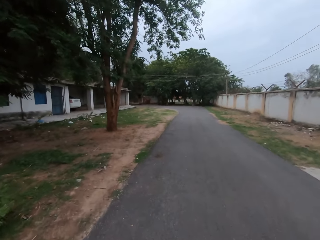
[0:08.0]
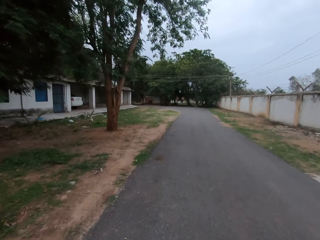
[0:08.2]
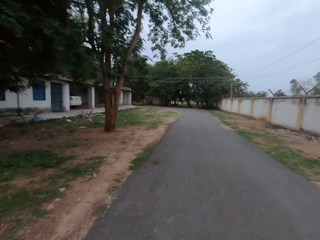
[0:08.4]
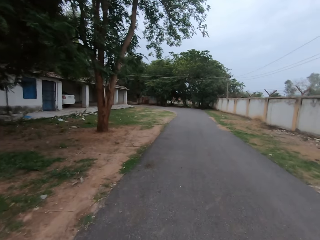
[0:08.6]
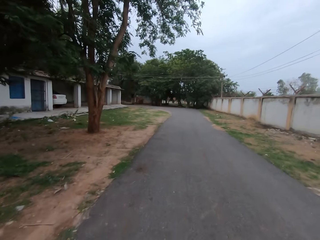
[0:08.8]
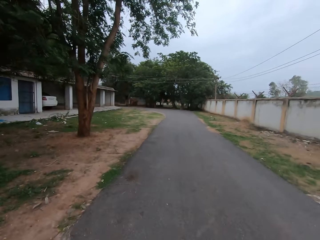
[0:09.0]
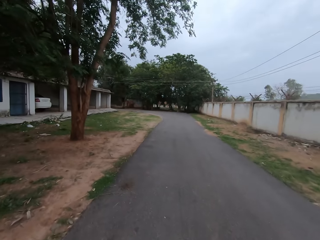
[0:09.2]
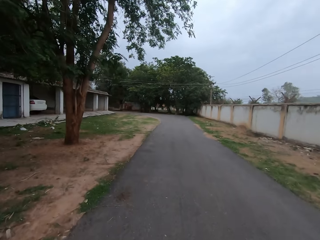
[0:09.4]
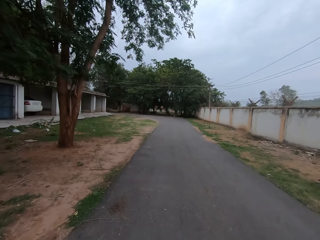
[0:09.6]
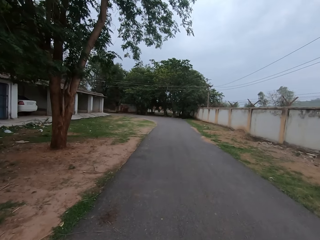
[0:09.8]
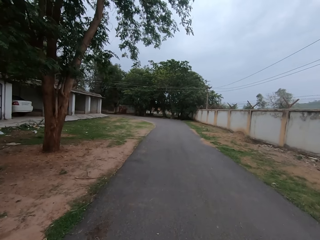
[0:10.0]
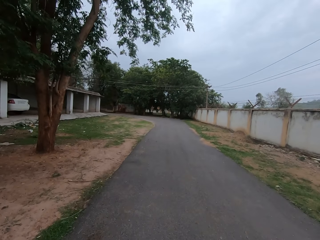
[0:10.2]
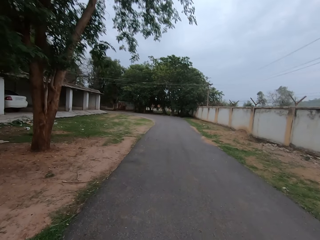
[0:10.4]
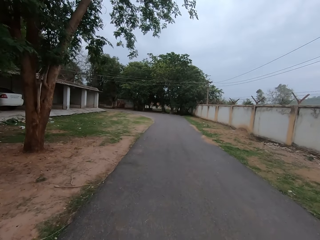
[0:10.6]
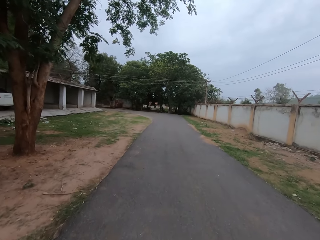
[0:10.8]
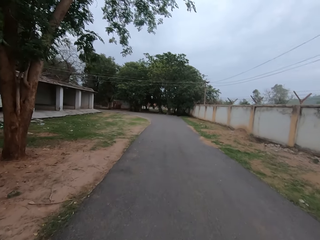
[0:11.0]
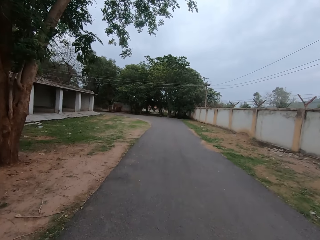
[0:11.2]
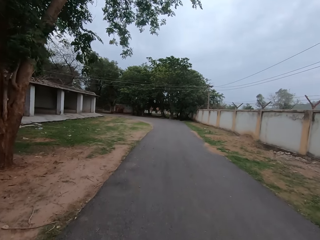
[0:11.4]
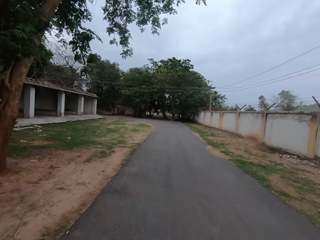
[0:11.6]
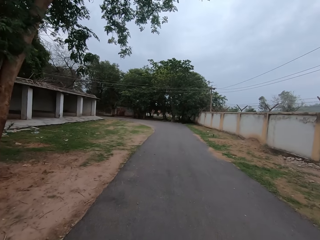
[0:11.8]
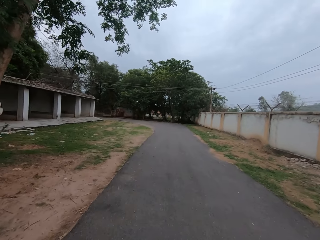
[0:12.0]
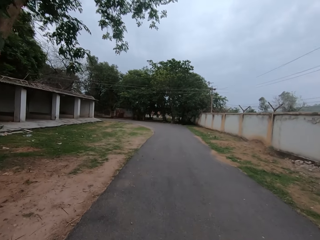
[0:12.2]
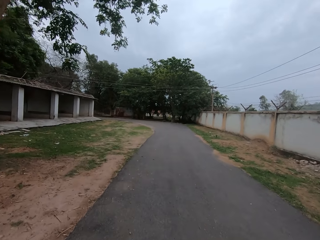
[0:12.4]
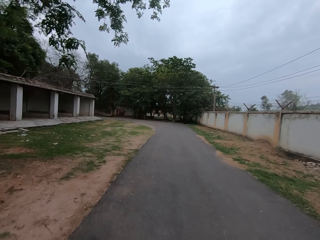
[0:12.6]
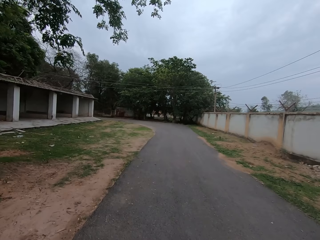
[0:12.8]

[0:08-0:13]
The camera wearer walks along the road with a woman.

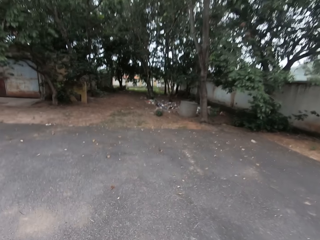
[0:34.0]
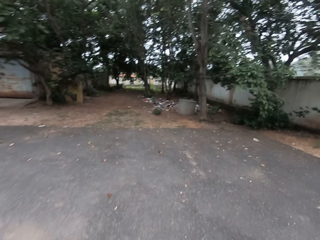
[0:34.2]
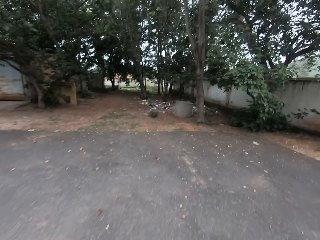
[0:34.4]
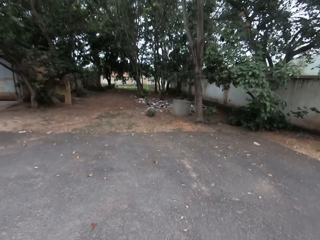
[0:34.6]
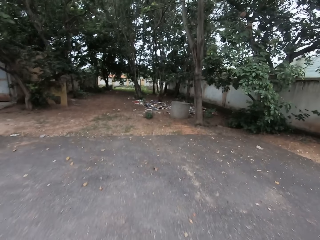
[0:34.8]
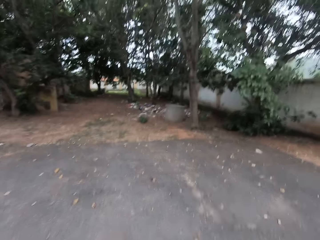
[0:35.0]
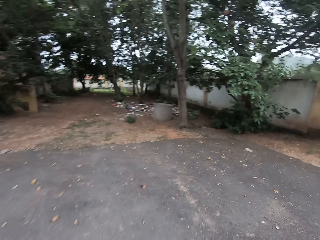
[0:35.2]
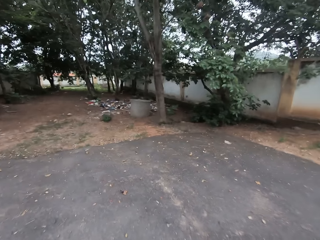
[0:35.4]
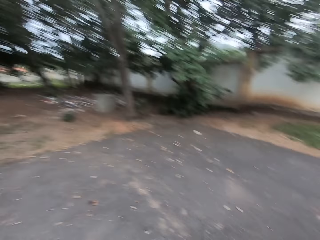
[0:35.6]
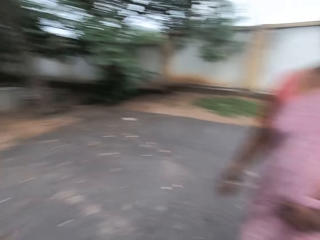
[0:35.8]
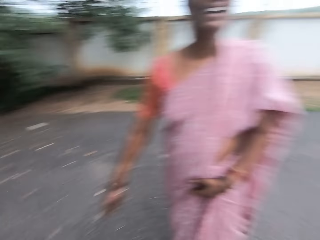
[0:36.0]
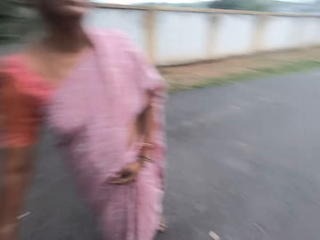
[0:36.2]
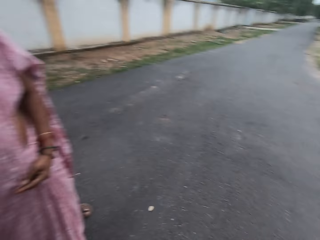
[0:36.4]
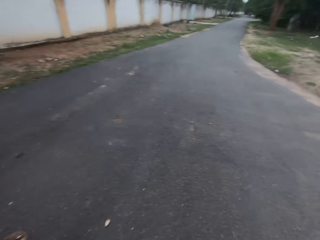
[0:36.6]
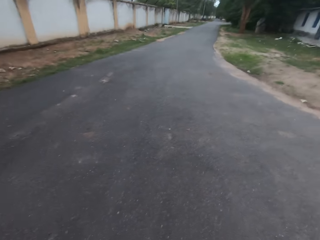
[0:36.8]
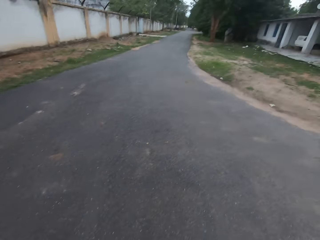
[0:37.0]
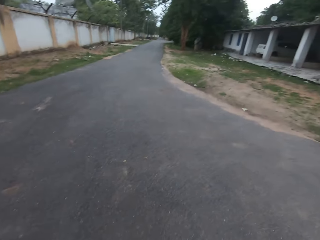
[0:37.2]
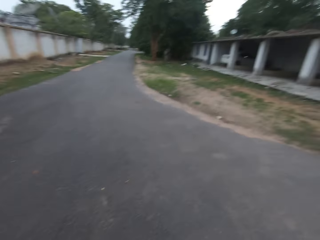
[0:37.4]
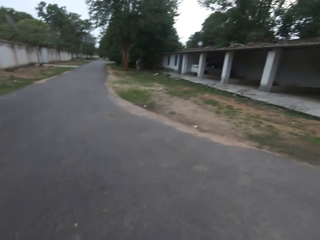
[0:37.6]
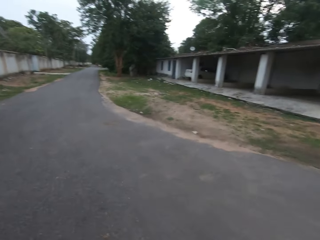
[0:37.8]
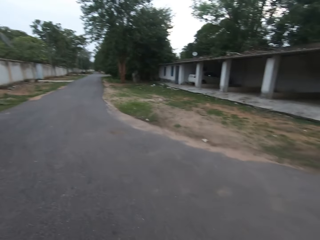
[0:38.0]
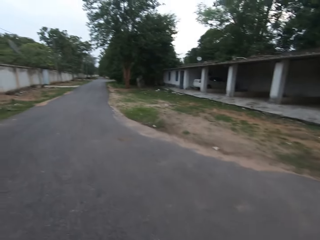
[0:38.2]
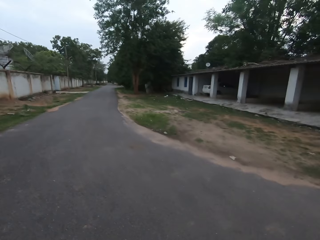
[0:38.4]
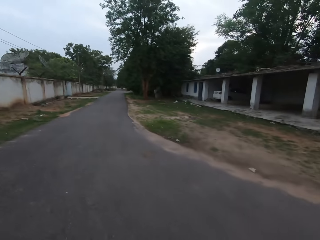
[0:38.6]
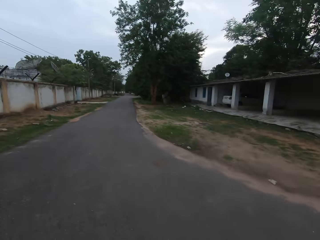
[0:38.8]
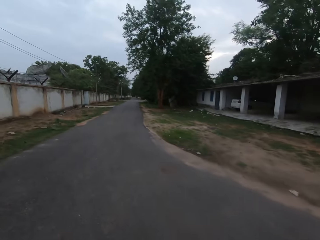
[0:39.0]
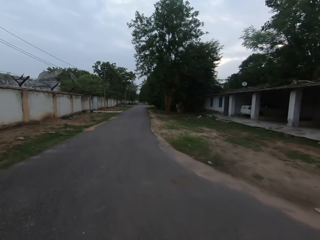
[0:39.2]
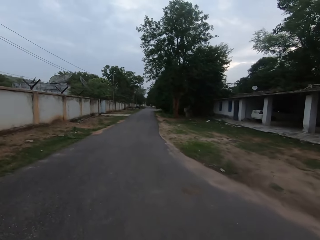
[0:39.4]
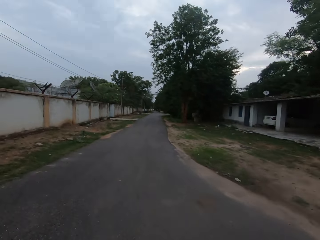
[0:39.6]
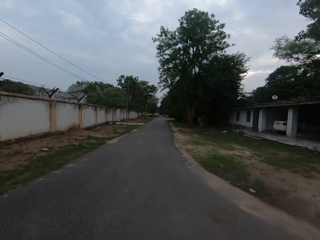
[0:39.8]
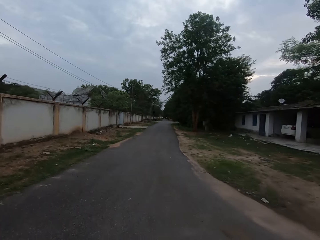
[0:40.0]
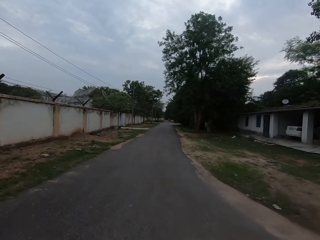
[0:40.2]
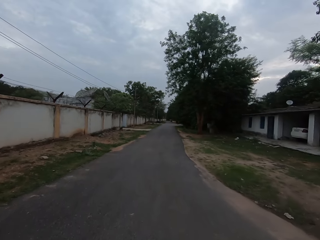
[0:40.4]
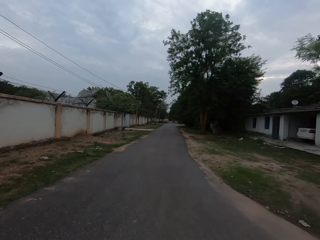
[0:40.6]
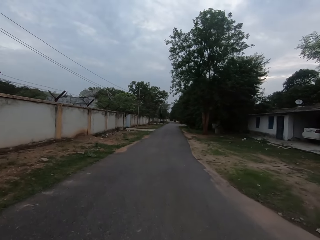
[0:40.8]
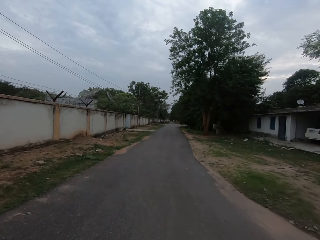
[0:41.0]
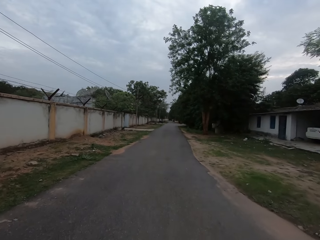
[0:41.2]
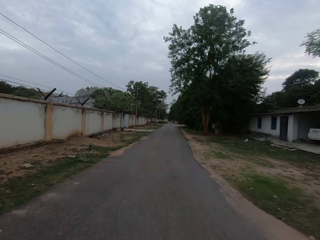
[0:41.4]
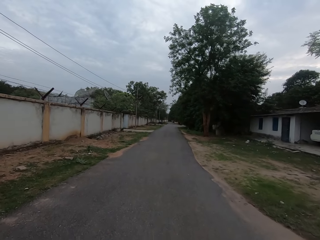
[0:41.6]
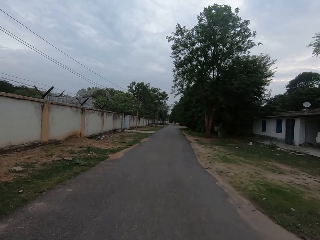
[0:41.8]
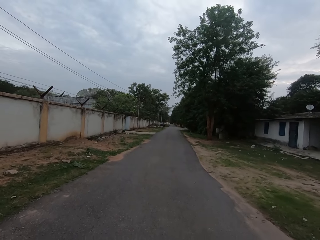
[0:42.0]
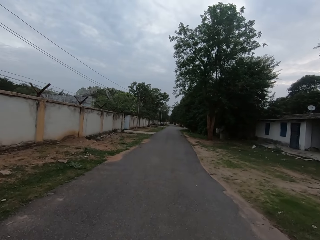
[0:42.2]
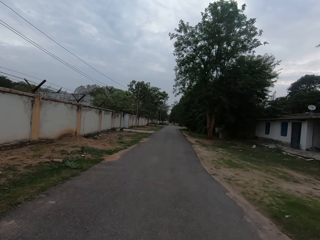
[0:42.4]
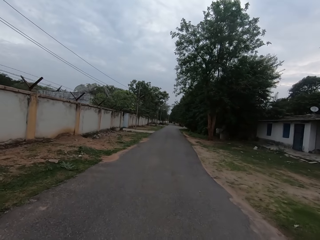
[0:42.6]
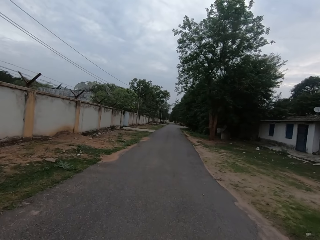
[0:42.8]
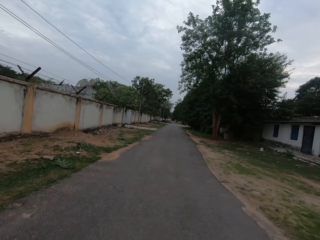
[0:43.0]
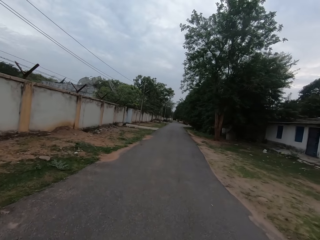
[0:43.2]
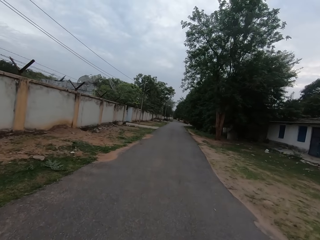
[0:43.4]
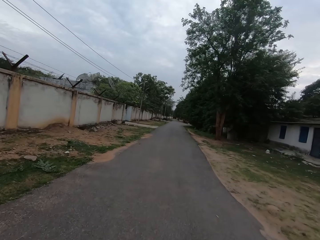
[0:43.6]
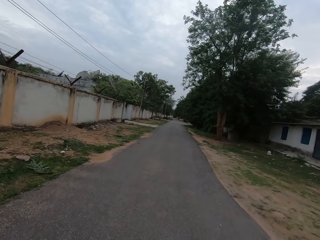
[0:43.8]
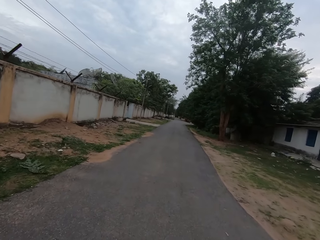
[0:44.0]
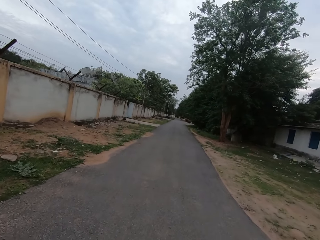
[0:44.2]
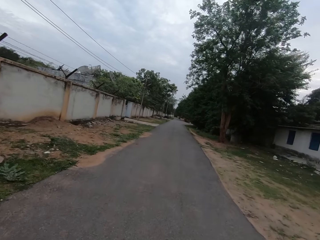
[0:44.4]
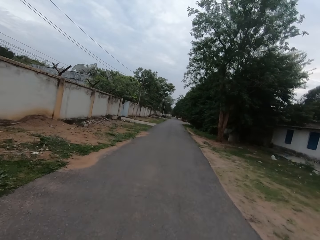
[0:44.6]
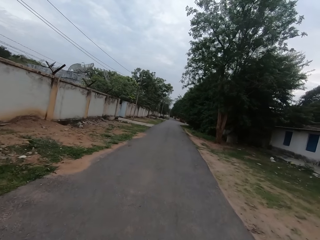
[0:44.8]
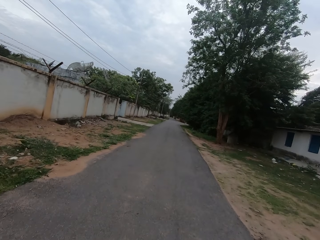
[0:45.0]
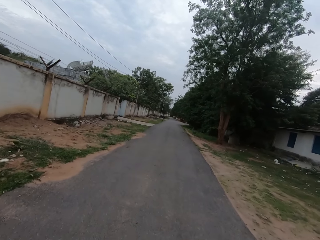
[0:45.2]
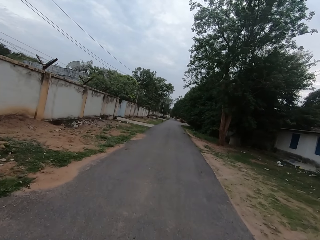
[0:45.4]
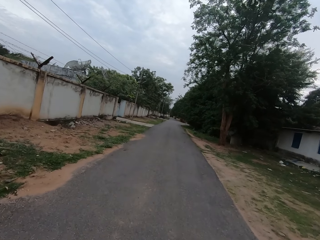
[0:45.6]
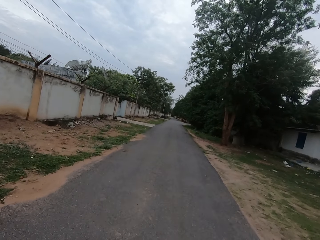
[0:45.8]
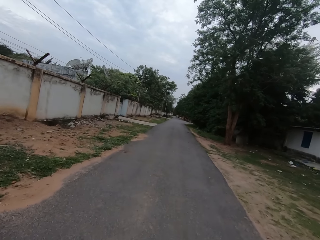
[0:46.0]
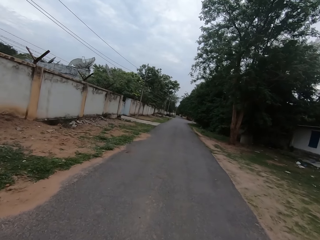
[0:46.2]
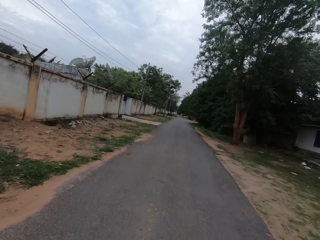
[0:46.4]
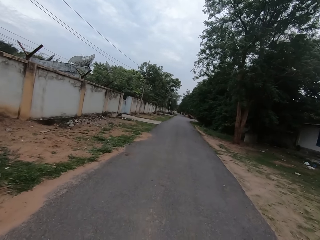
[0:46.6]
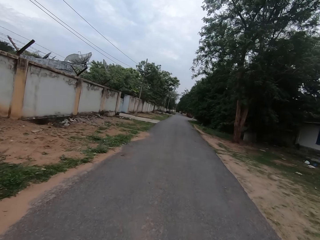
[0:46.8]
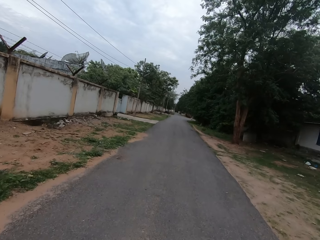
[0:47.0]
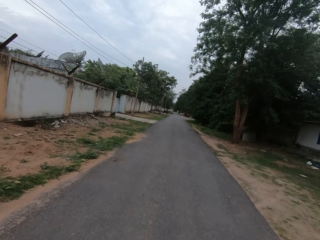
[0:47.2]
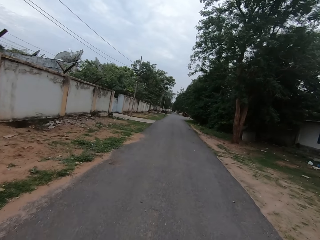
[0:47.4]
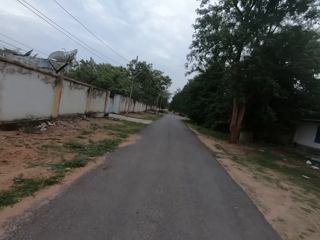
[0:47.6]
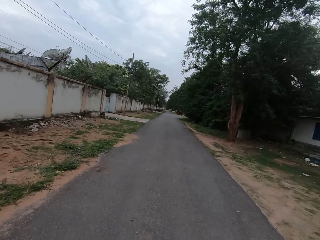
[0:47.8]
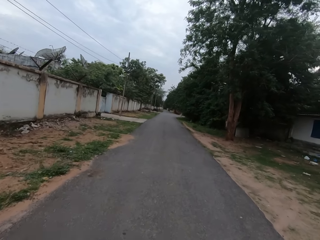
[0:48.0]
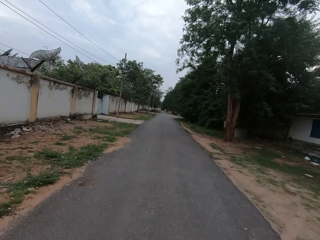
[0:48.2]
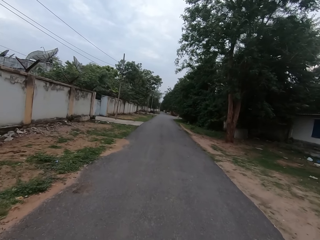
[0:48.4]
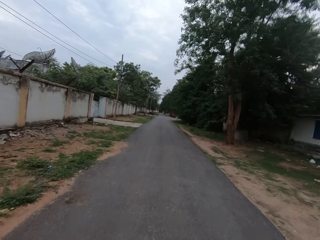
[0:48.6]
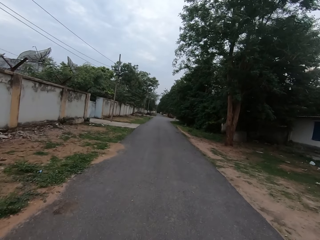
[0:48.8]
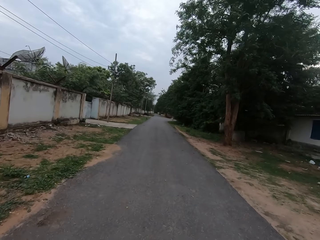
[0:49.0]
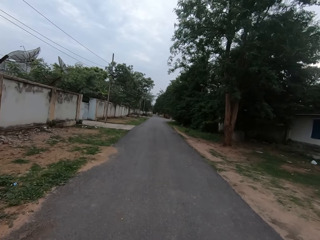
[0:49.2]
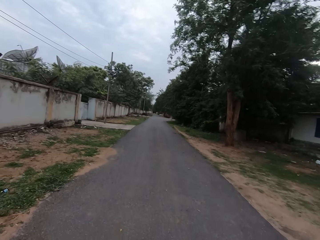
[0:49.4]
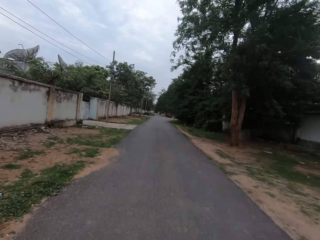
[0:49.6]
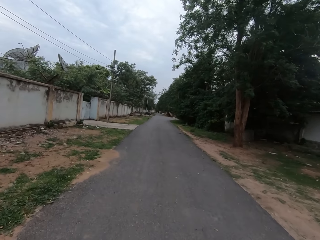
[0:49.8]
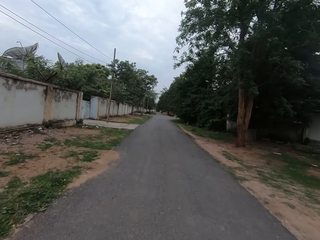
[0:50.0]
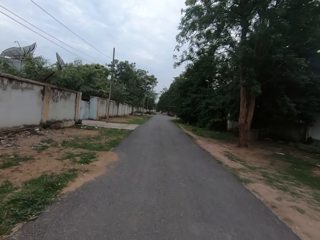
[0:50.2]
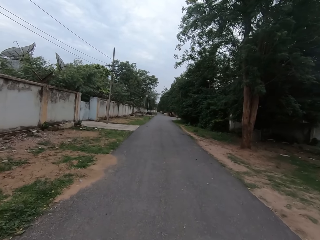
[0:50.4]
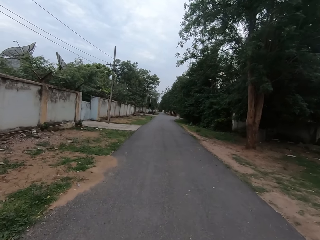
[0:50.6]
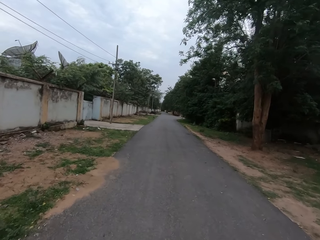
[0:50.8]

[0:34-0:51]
A woman turns around. The camera wearer looks around the road. They walk along the road with the woman.
